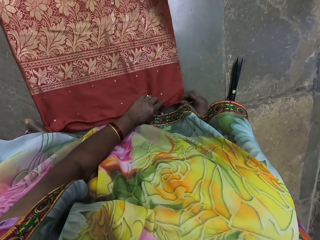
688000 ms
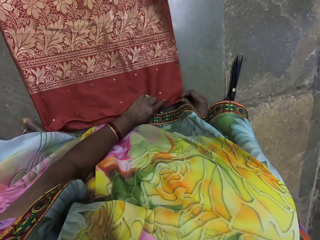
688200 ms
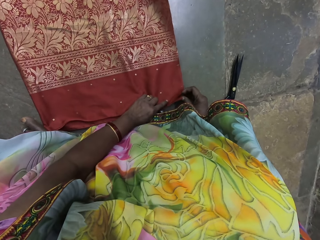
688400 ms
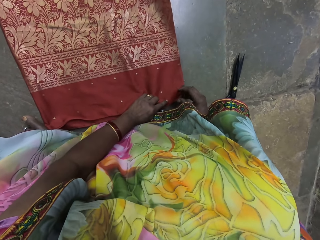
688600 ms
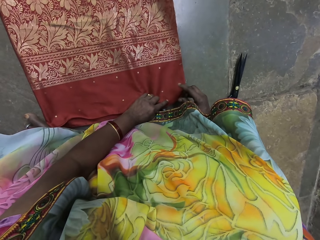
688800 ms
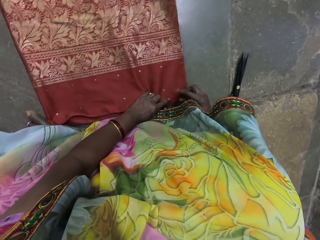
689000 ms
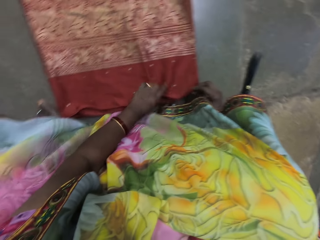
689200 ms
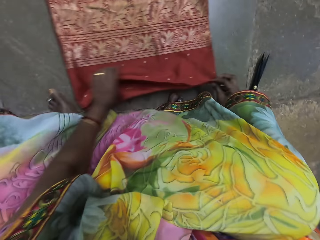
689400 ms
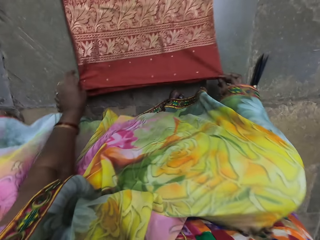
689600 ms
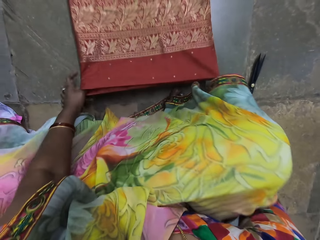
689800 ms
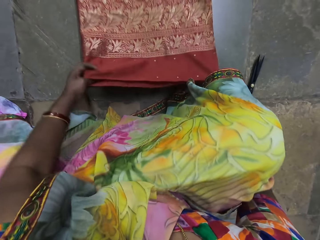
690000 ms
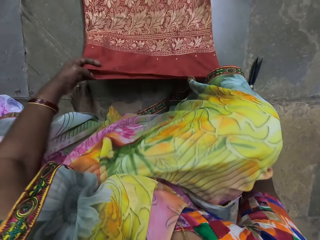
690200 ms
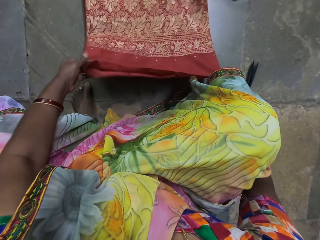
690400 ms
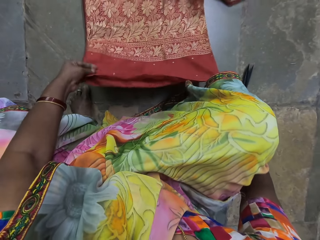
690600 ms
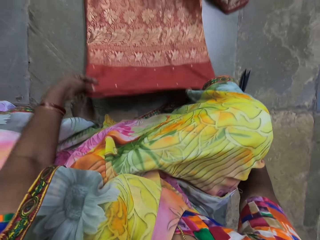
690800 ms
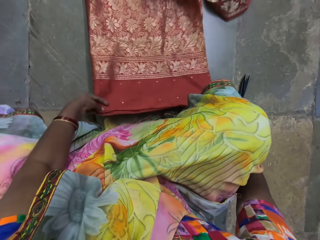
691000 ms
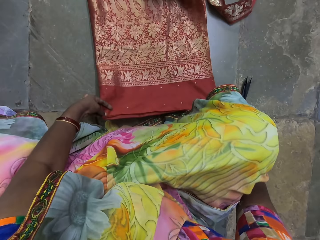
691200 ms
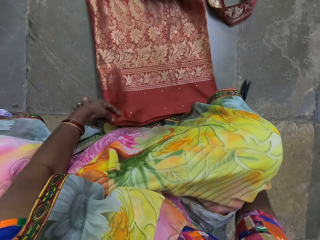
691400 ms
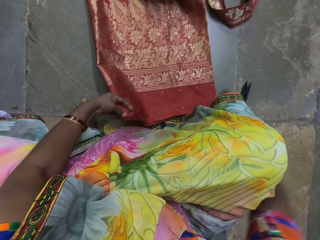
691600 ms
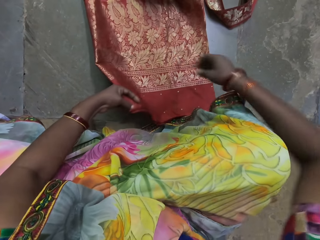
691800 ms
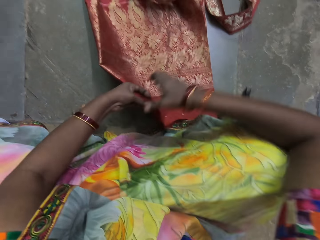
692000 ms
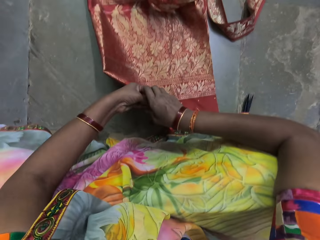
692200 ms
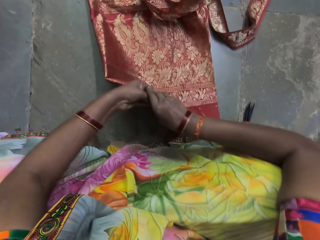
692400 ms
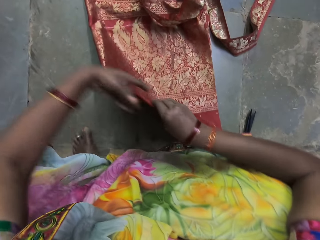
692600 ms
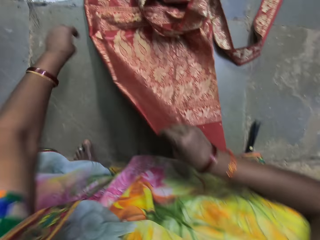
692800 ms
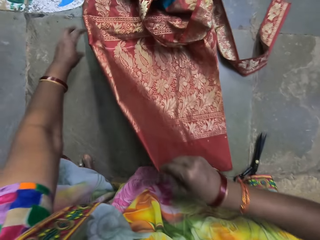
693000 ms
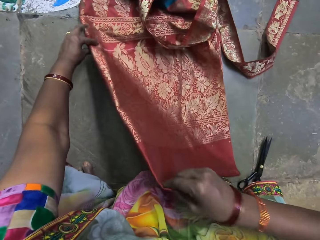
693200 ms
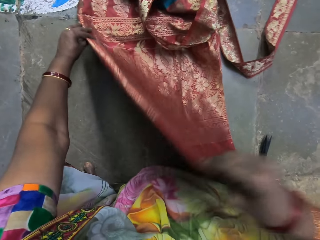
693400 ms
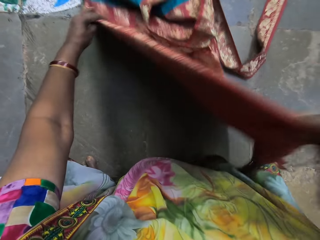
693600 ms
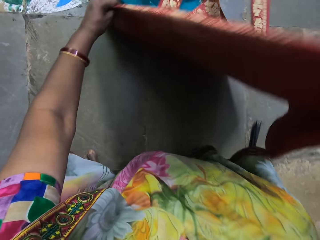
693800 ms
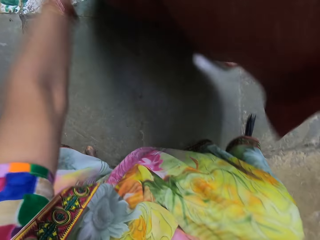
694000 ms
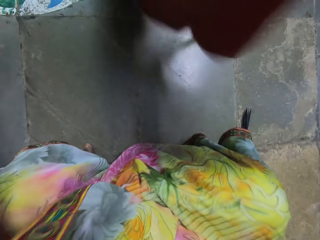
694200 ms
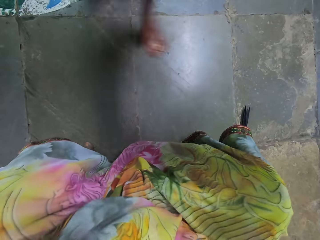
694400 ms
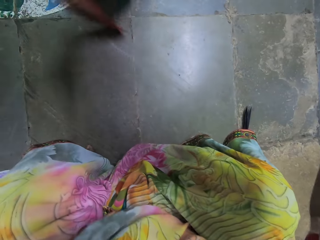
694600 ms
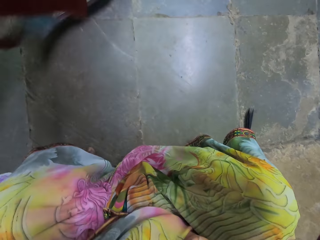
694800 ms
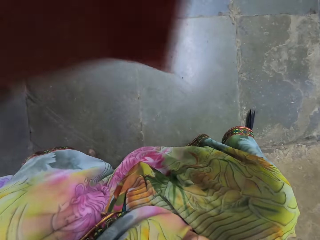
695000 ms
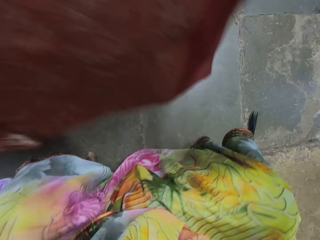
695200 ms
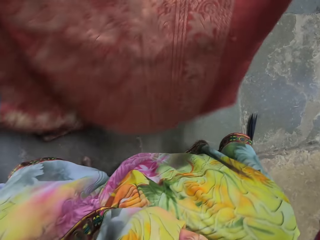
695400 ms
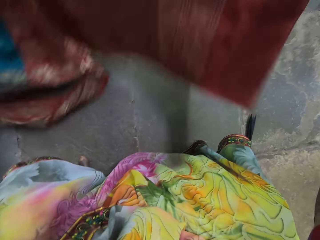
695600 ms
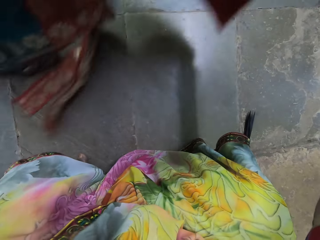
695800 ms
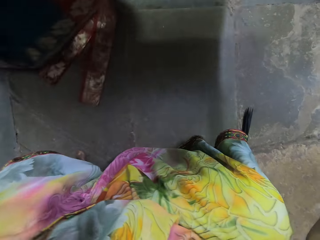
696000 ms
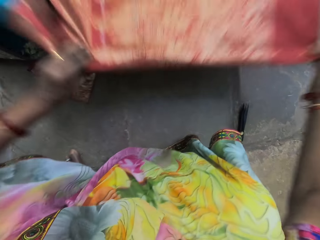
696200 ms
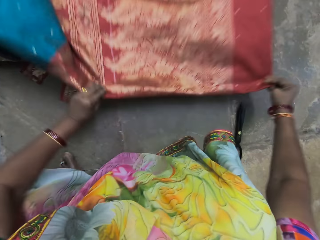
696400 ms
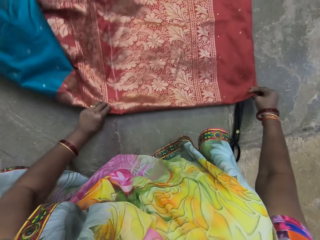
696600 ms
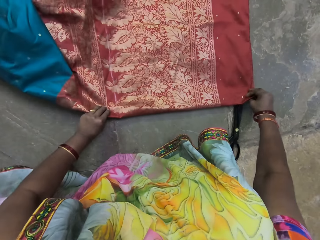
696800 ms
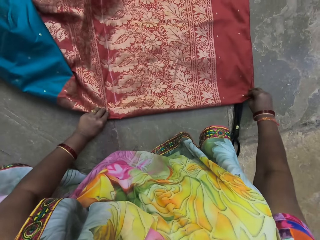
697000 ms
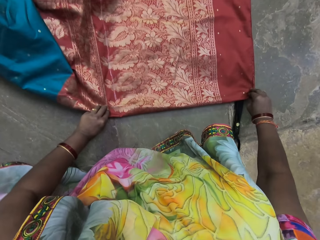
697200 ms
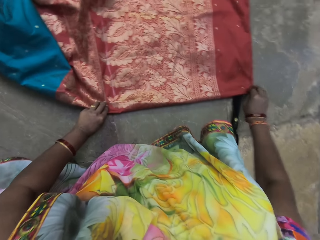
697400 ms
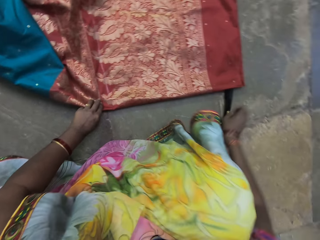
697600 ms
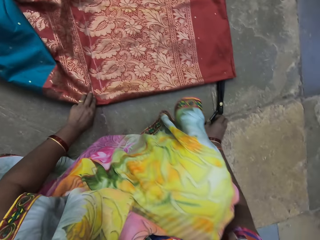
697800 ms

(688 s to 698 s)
The camera wearer places the edges of the cloth together with both hands. She lifts the cloth from the floor with both hands. She places her right hand on the cloth in her left hand. She places her left hand on the cloth on the floor. She lifts the cloth from the floor with both hands. She spreads the cloth on the floor with both hands. She places the cloth on the floor with both hands.

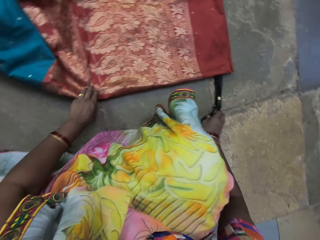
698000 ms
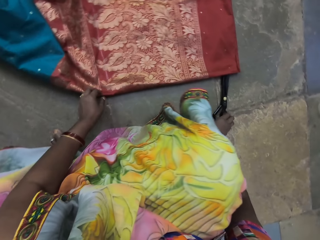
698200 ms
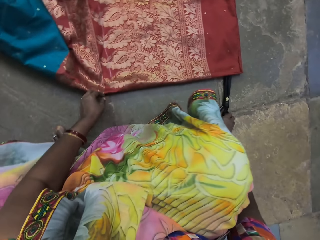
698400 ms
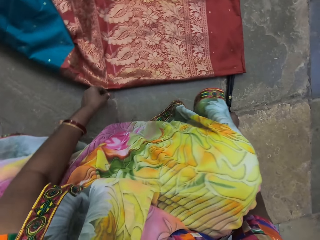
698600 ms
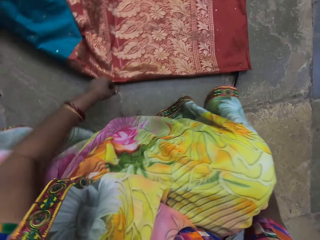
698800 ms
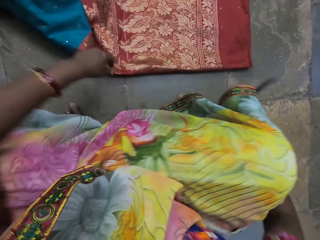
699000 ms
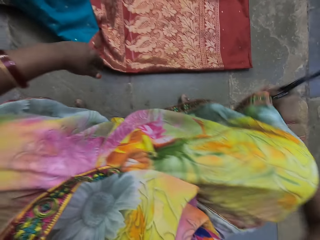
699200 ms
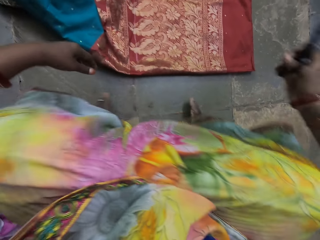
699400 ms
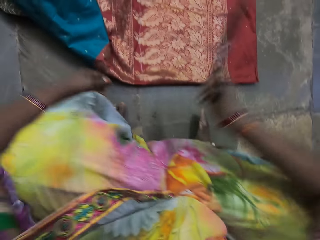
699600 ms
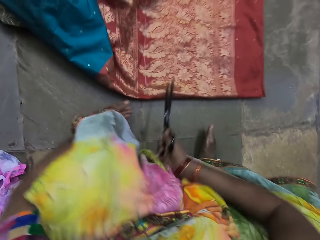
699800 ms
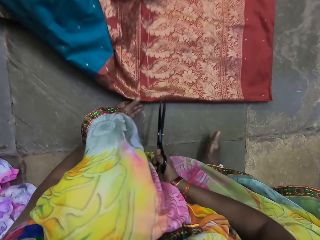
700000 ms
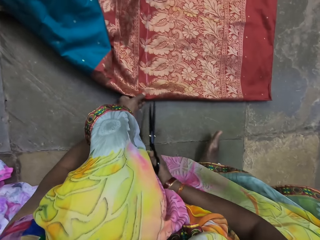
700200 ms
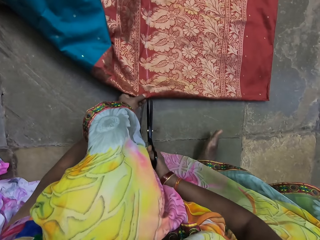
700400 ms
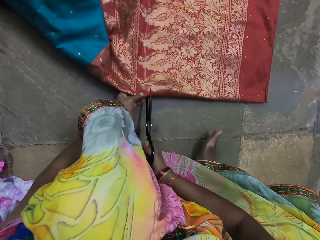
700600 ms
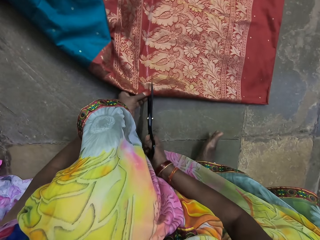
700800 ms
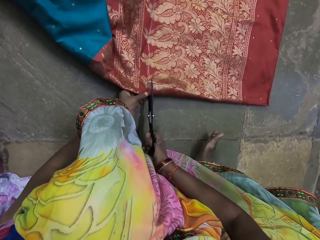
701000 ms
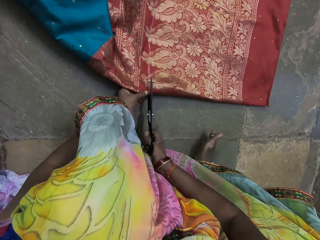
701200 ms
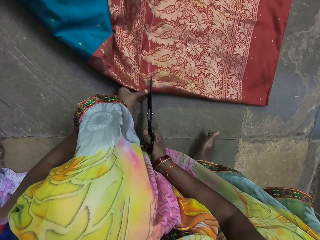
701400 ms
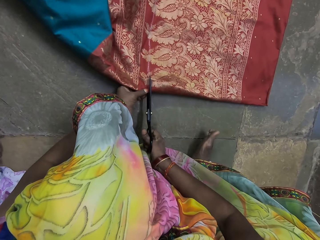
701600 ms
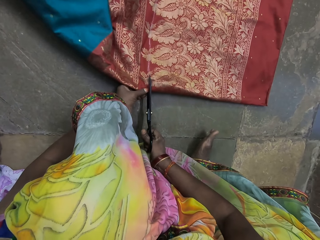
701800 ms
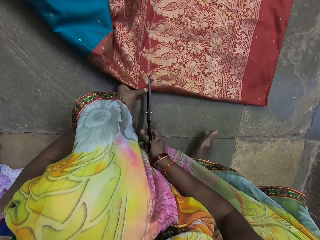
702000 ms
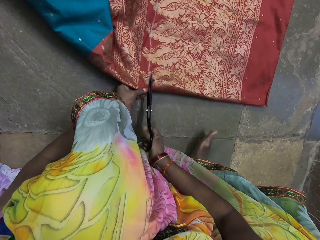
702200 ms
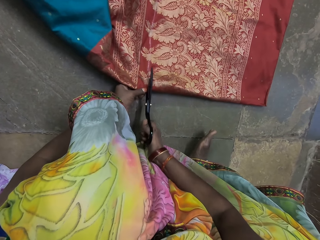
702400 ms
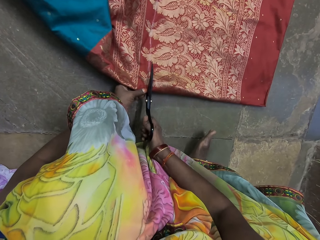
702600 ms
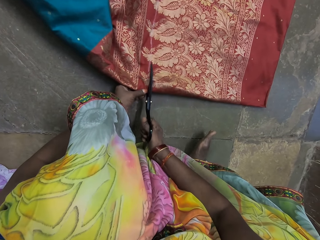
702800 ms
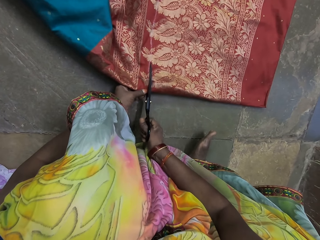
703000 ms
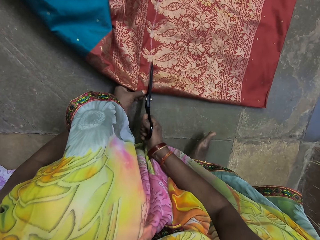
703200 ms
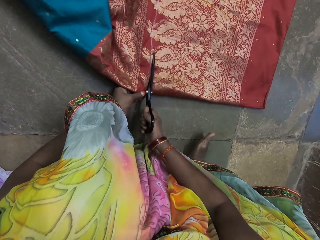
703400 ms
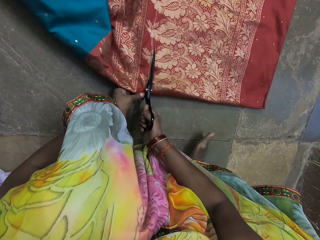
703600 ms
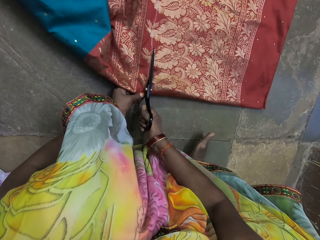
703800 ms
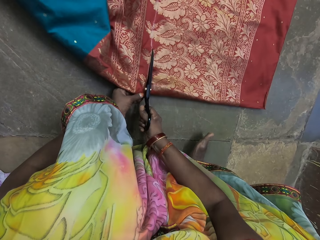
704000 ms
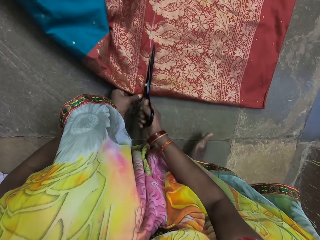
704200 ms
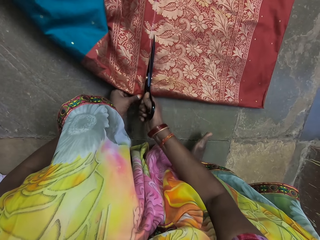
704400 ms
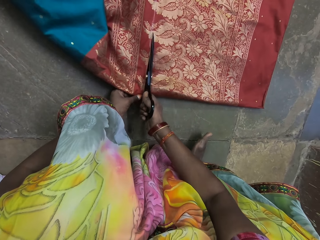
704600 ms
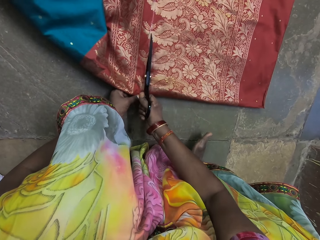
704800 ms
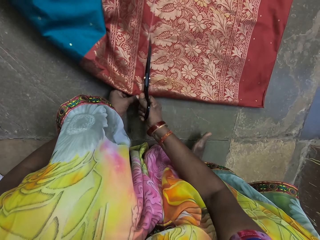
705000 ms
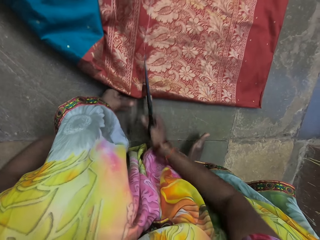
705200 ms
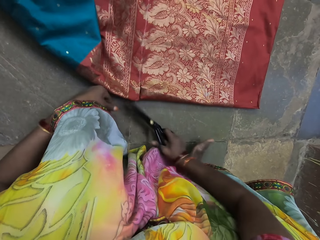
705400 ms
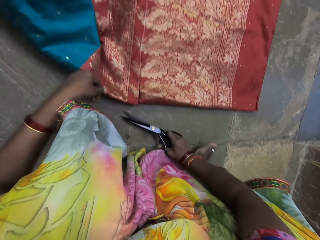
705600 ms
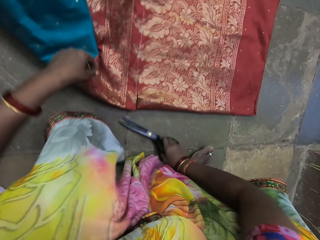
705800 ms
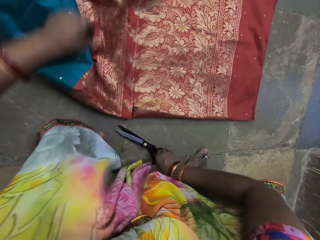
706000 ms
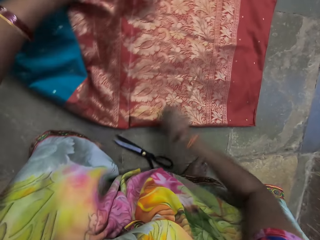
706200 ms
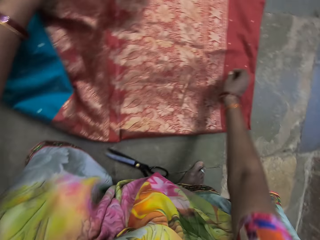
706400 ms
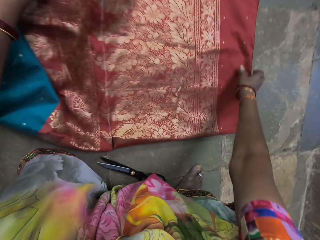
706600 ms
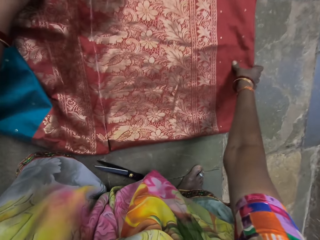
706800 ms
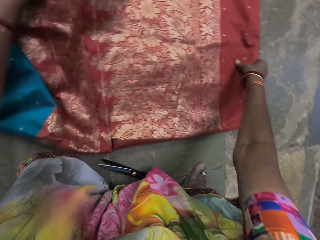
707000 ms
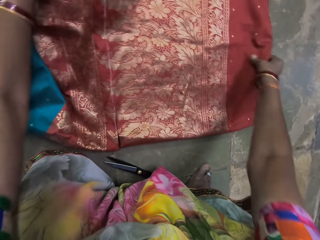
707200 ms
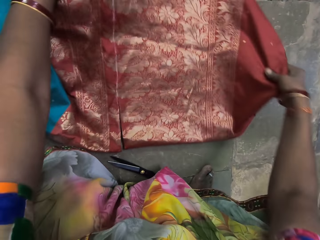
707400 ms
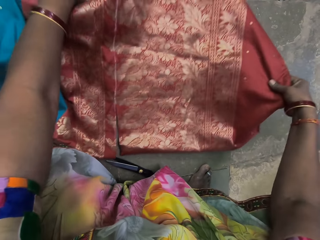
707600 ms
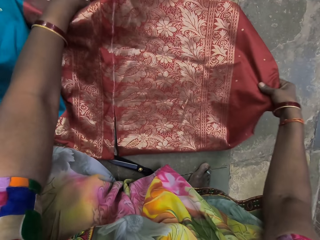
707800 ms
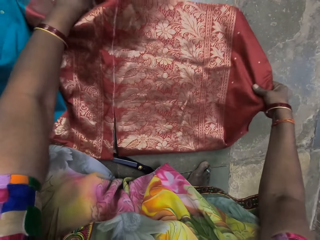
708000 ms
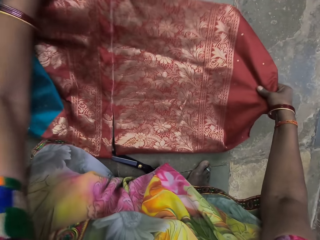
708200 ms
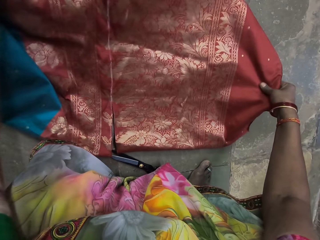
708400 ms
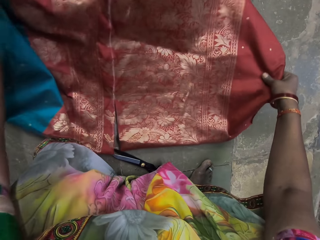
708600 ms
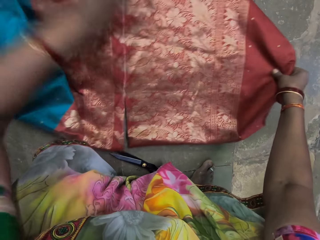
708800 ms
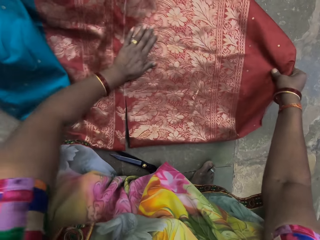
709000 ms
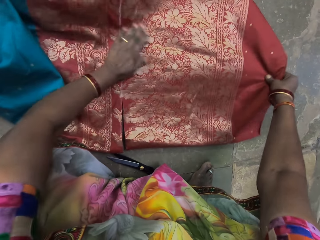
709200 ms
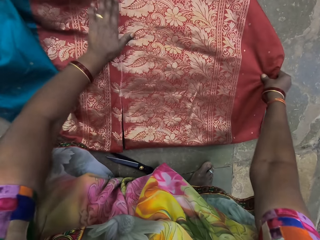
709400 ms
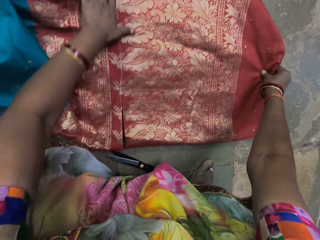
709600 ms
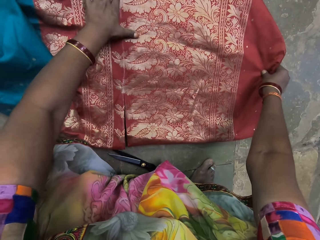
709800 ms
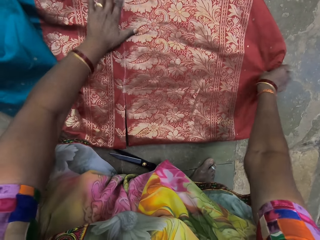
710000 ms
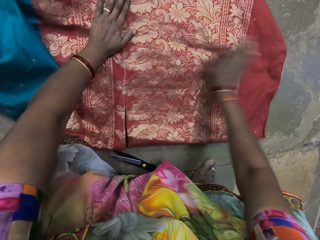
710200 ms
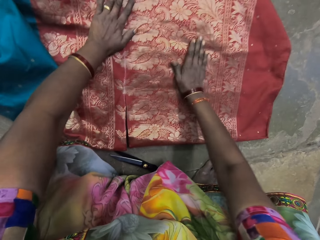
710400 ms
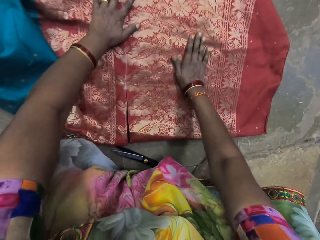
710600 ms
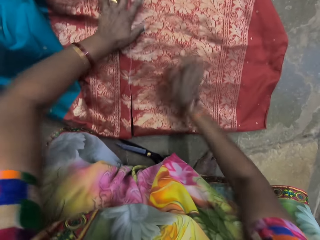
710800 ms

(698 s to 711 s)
The camera wearer takes the pair of scissors from the floor with her right hand. She places her left hand on the cloth on the floor. She cuts the cloth on the floor with the pair of scissors in her right hand. She places the pair of scissors on the floor with her right hand. She adjusts the cloth on the floor with both hands. She lifts the cloth from the floor with her right hand. She lifts the cloth from the floor with both hands. She places her left hand on the cloth on the floor. She places the cloth on the floor with her right hand. She places her right hand on the cloth on the floor.
